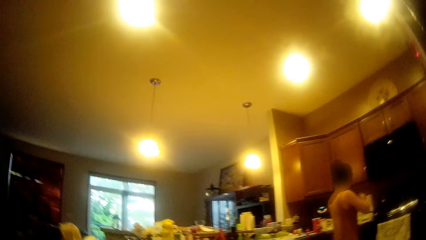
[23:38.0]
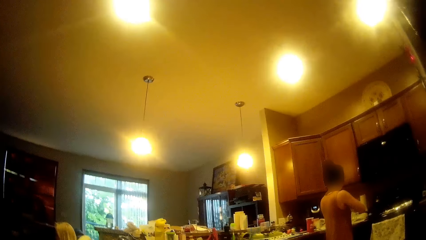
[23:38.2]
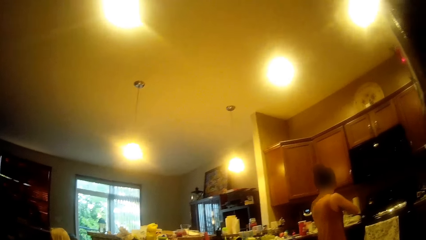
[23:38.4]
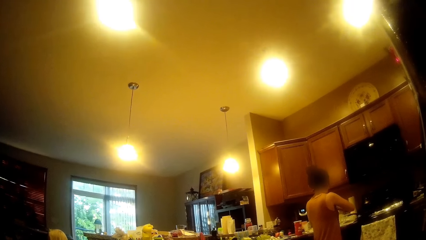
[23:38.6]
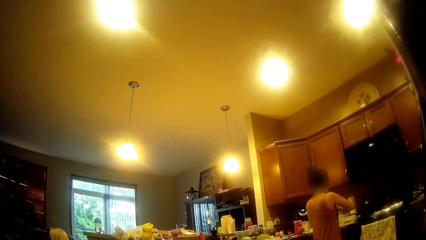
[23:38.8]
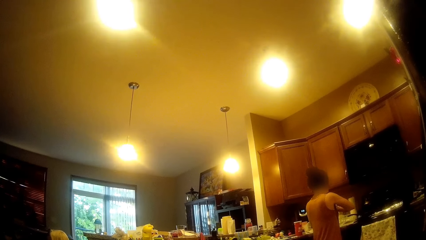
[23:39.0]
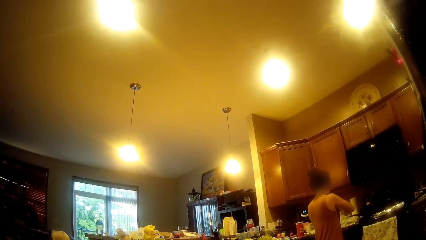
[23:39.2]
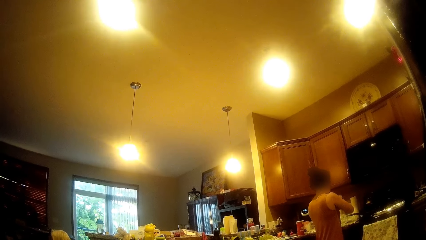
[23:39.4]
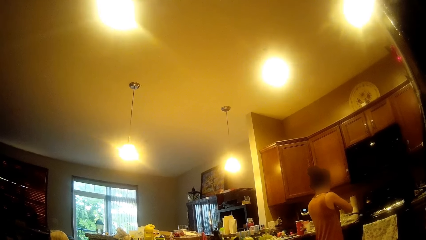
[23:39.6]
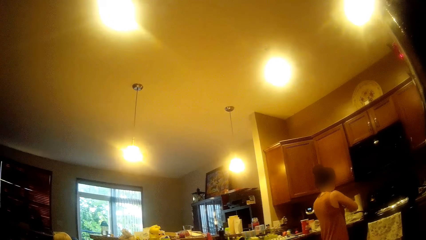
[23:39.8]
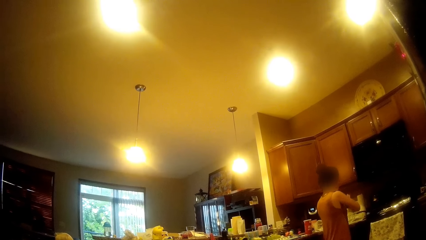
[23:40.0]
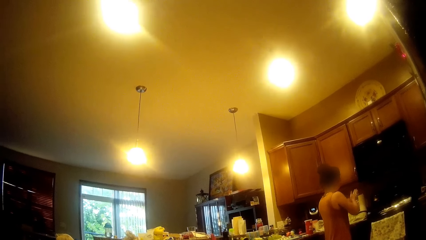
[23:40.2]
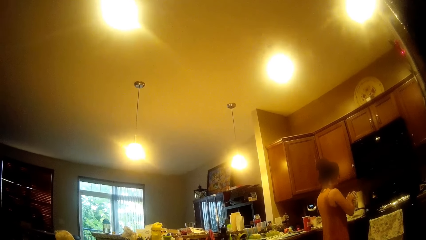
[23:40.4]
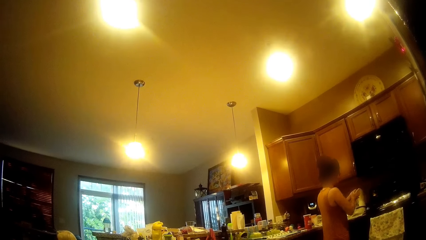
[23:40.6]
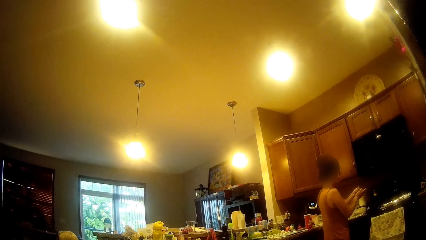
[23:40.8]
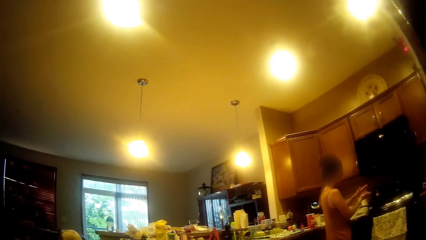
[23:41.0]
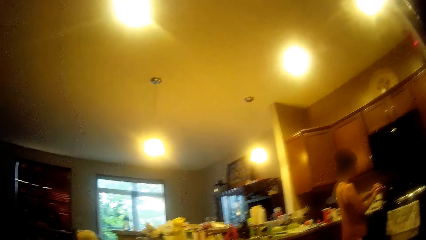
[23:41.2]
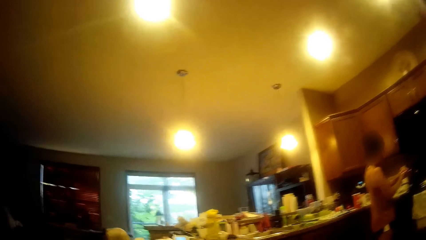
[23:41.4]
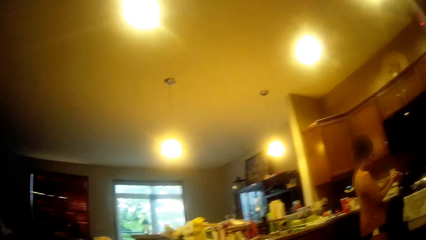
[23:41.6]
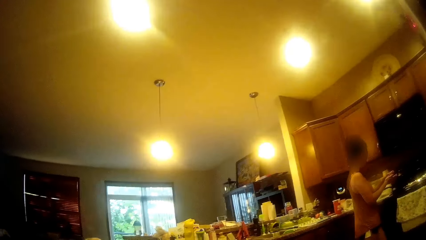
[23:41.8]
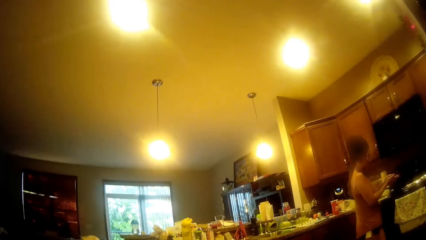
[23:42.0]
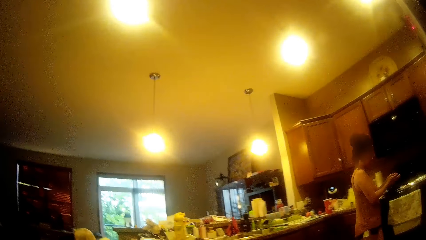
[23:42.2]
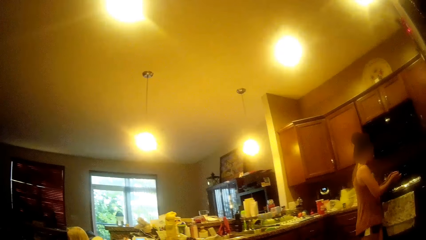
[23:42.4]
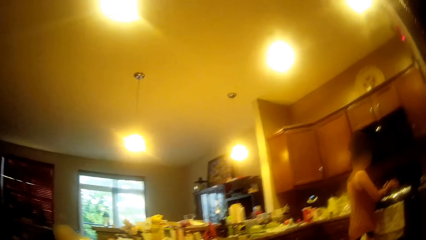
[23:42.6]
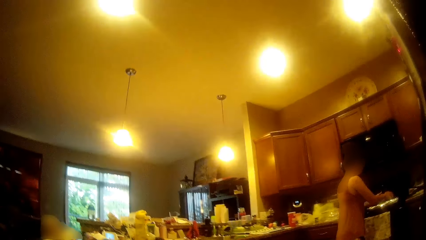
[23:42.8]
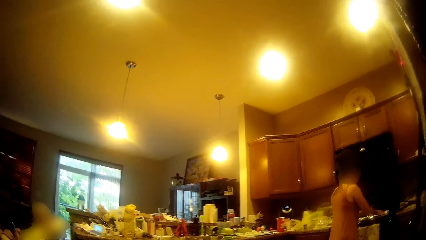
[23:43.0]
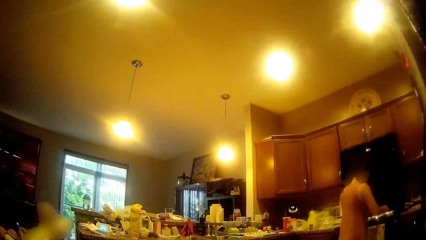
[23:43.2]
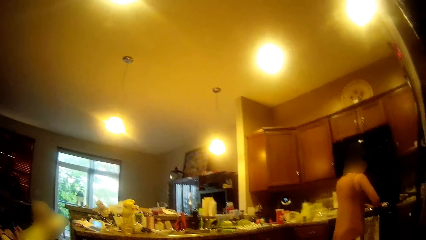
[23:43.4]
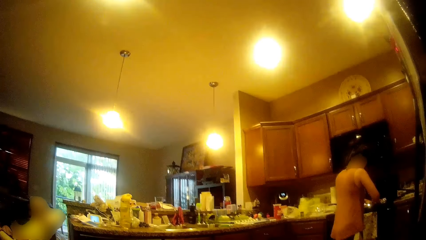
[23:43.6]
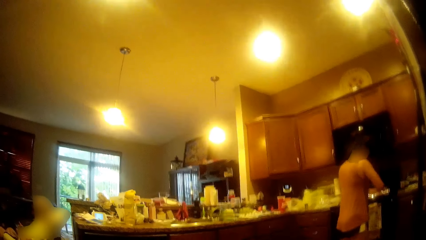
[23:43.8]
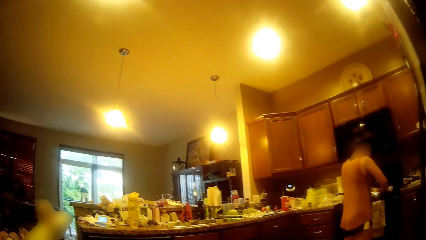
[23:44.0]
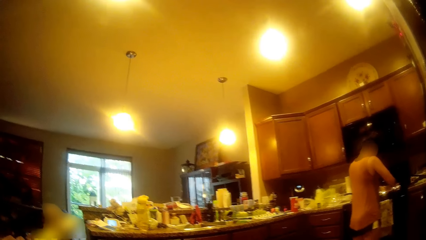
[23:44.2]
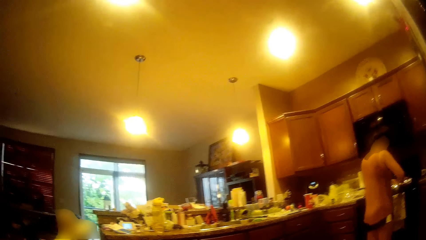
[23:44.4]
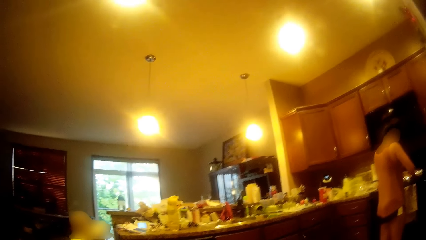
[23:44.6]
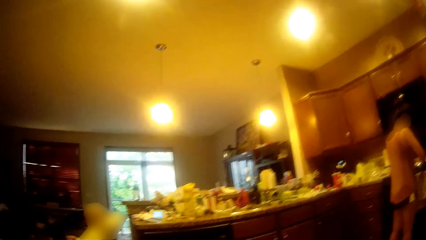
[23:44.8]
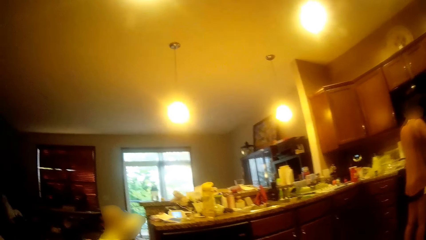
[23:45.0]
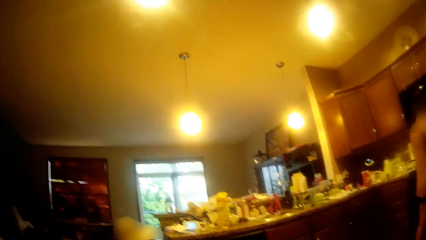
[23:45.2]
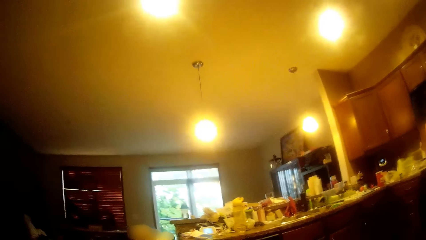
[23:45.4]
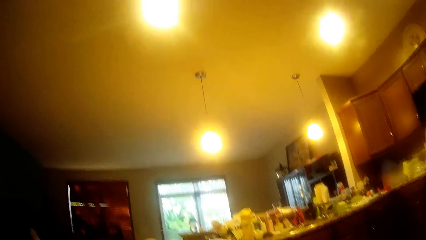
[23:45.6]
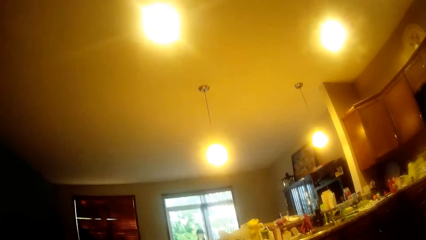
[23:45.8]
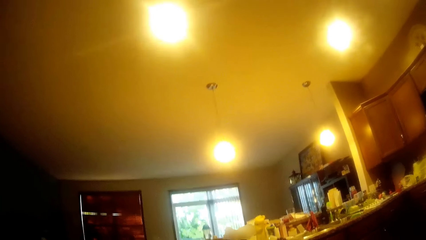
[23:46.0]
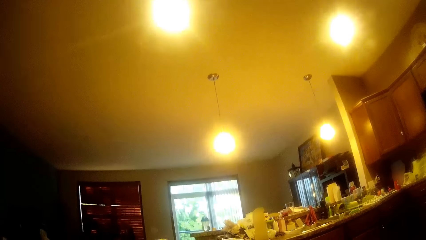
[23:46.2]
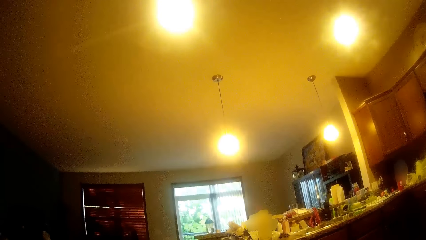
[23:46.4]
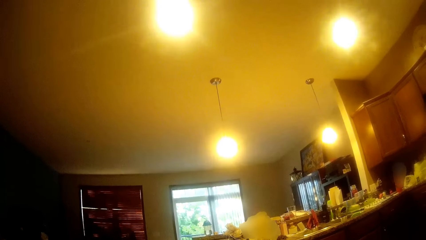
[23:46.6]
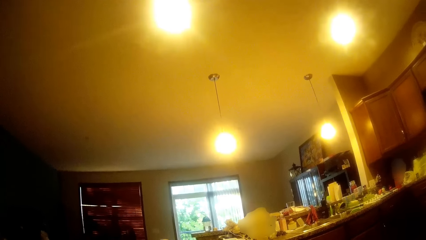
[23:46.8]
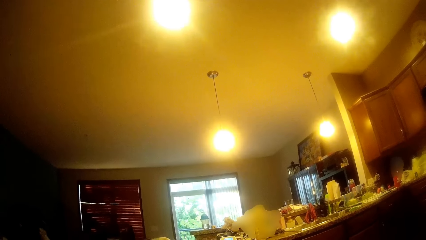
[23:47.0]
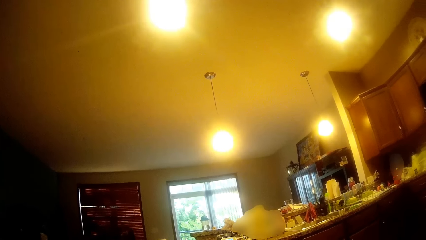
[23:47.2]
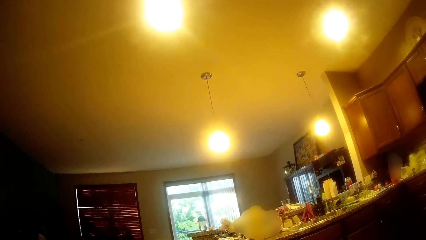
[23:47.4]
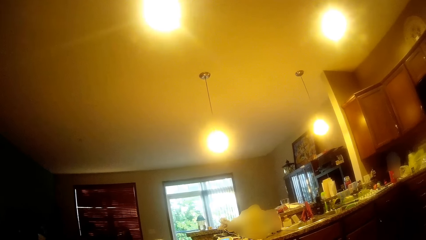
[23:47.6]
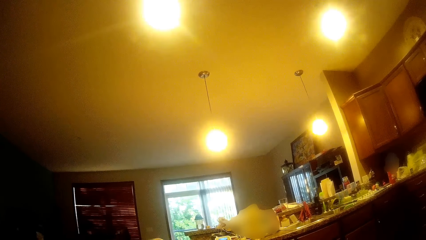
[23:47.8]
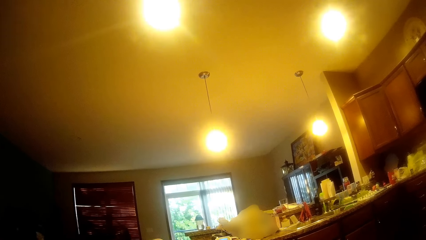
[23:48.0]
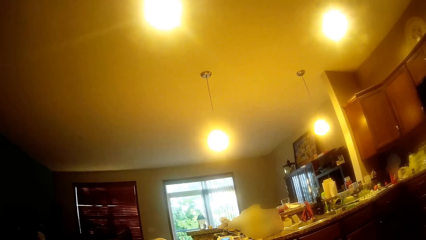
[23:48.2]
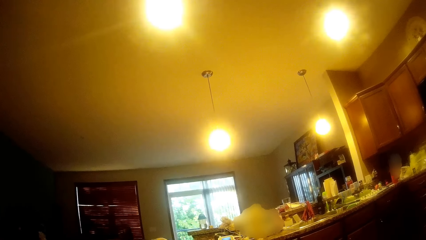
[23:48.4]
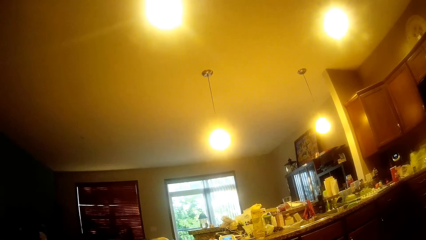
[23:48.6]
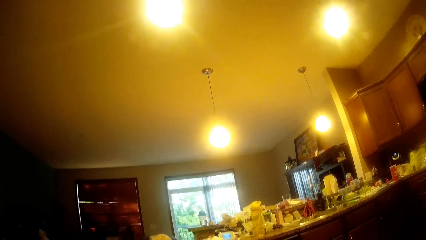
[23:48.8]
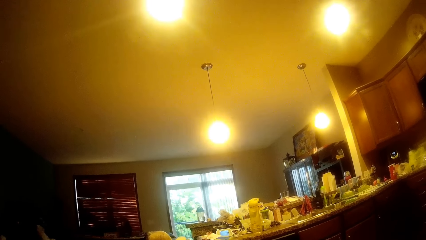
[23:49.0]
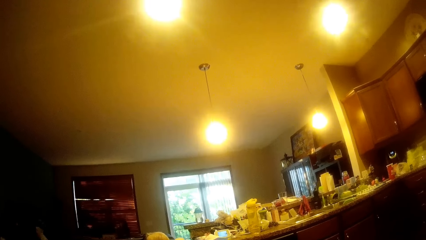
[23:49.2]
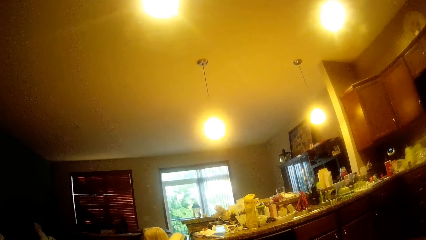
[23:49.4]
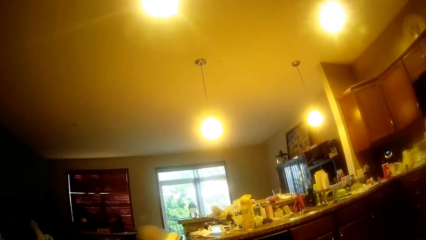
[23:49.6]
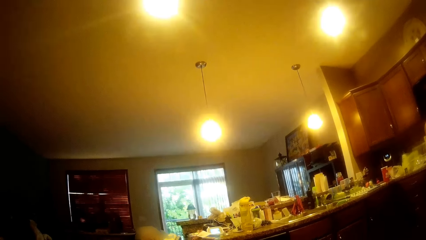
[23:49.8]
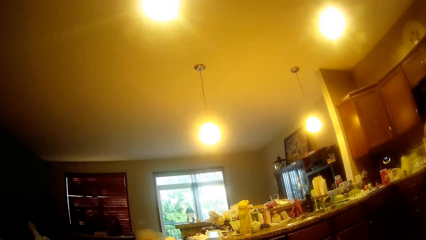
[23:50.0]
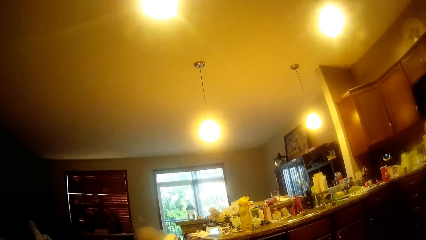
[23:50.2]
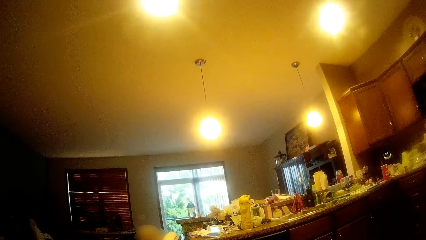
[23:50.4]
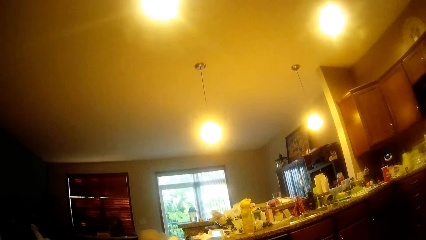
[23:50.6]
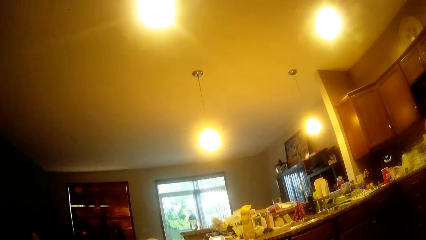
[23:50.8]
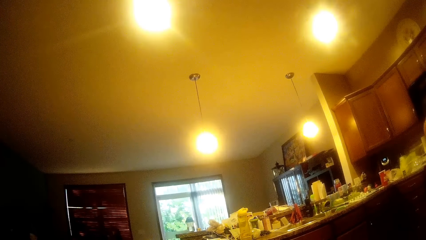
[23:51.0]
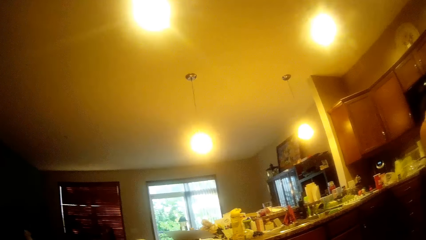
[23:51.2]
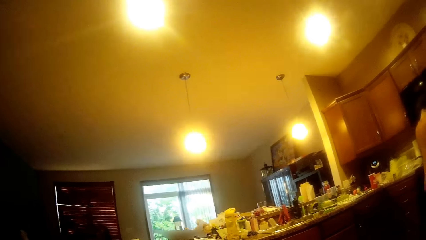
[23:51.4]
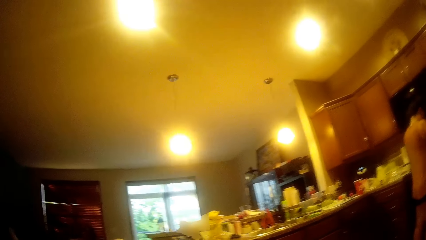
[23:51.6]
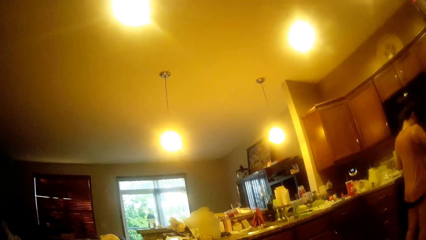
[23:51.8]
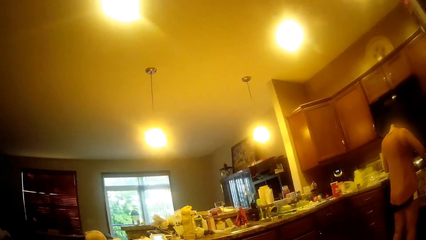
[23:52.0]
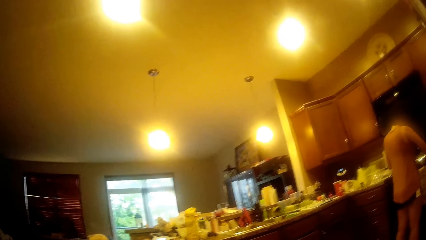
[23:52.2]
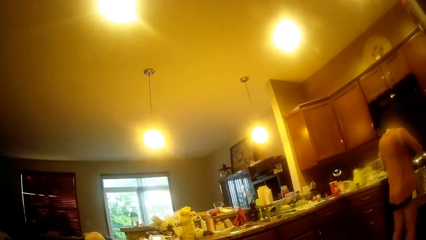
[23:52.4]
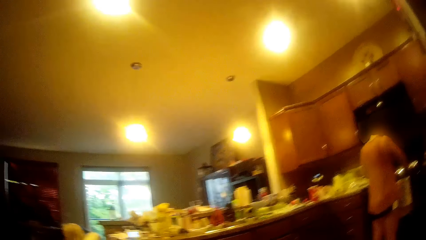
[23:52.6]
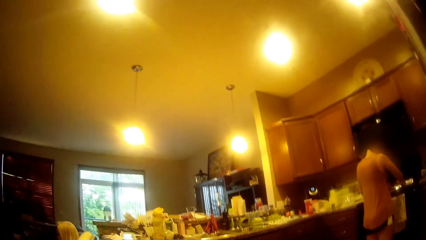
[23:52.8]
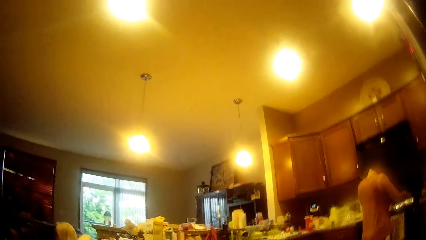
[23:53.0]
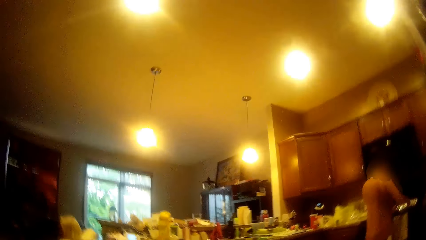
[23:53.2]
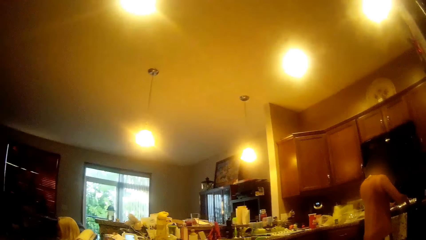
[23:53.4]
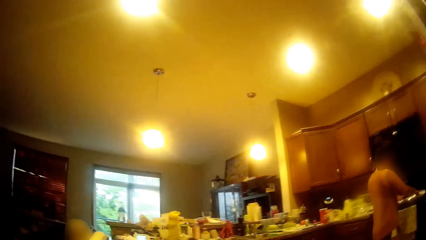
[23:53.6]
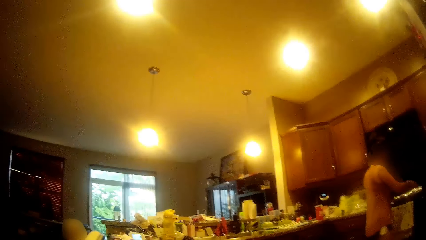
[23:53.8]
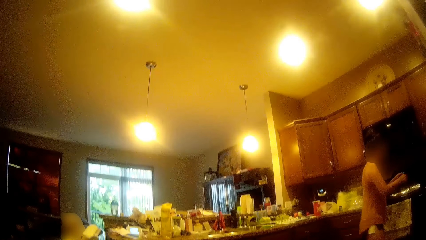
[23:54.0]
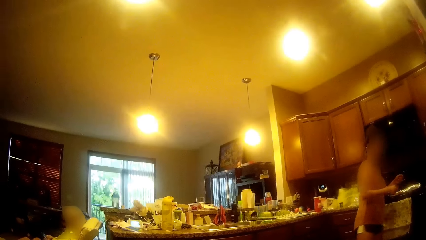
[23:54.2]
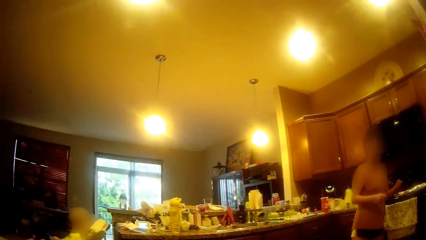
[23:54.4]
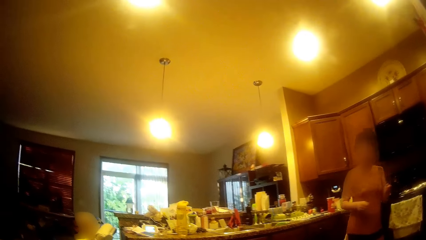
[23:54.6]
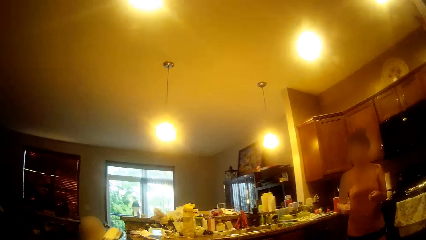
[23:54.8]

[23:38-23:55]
A person does something. The camera wearer looks around.
